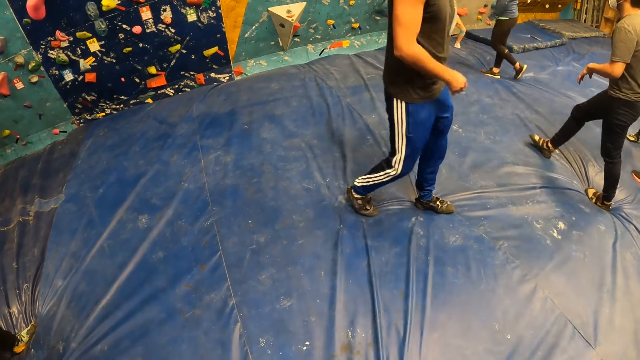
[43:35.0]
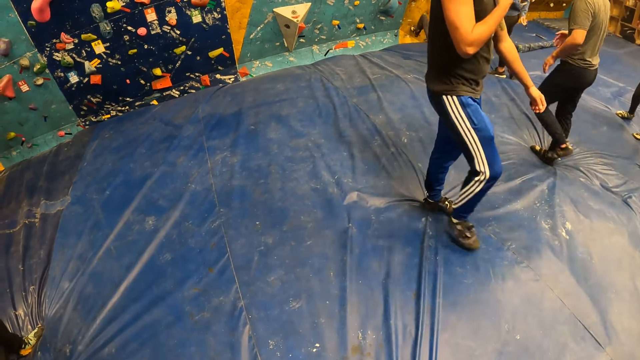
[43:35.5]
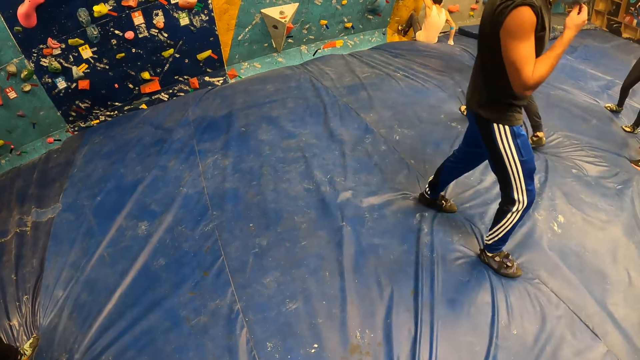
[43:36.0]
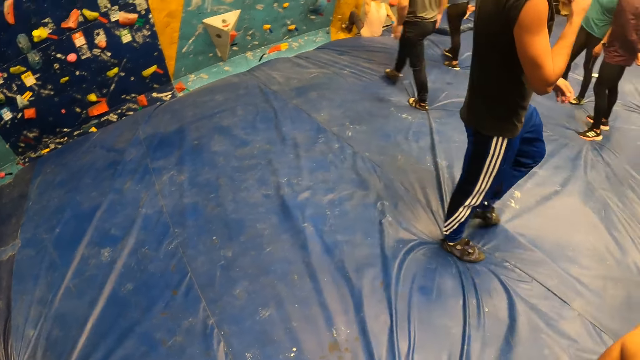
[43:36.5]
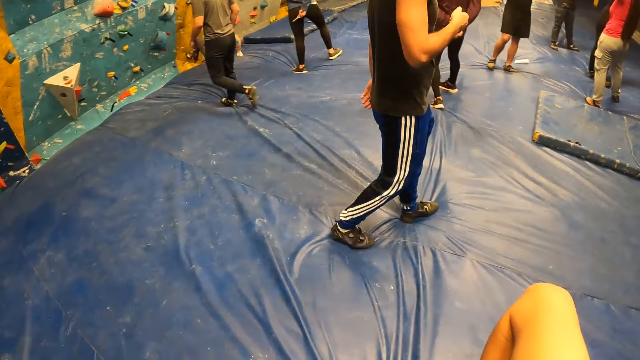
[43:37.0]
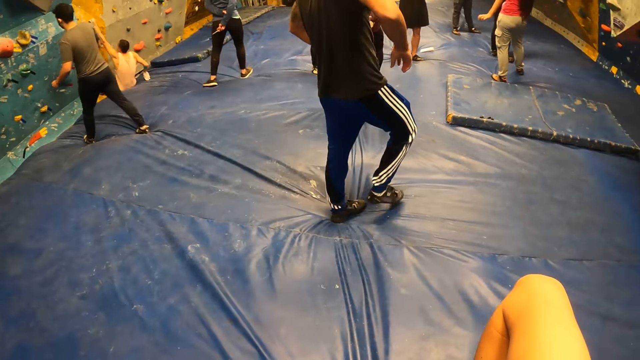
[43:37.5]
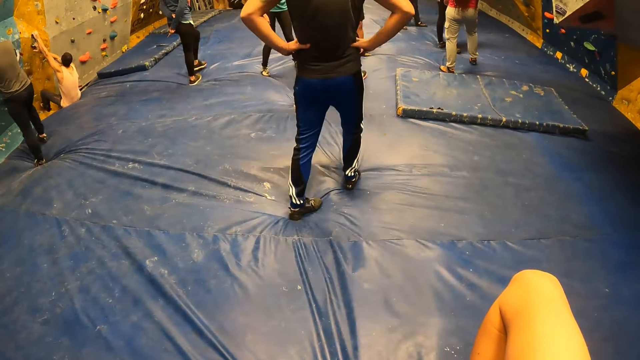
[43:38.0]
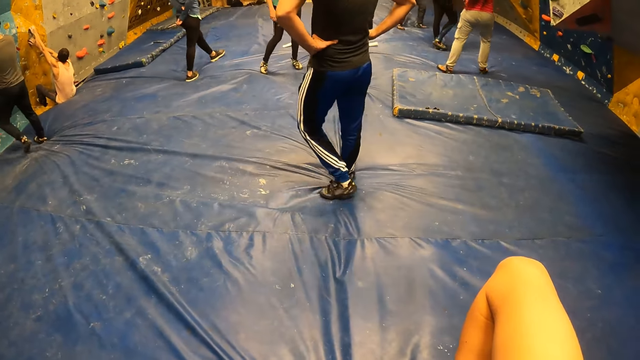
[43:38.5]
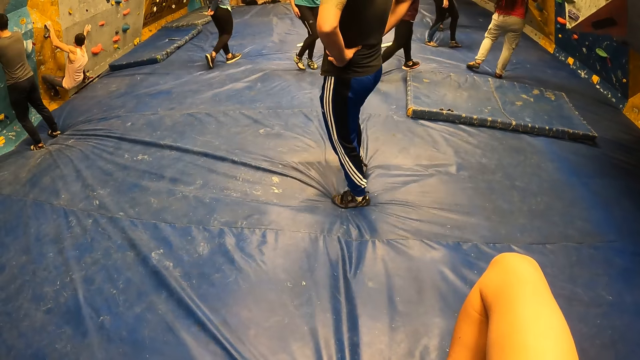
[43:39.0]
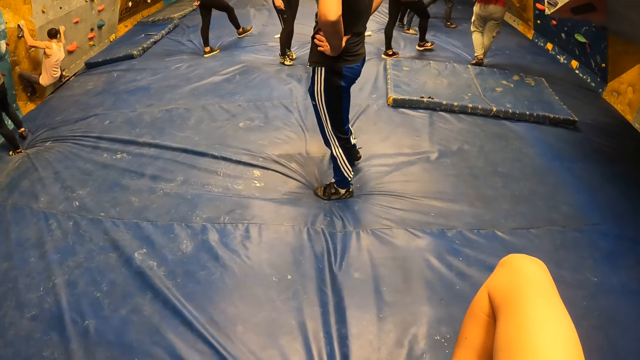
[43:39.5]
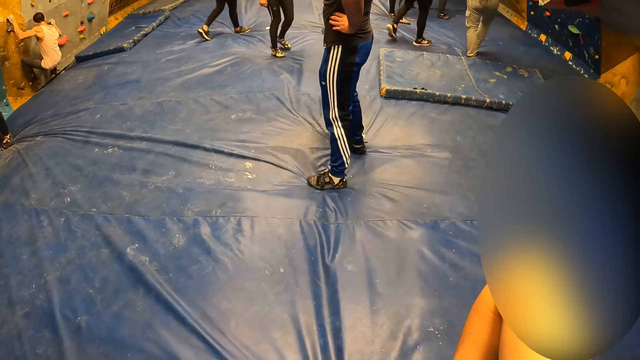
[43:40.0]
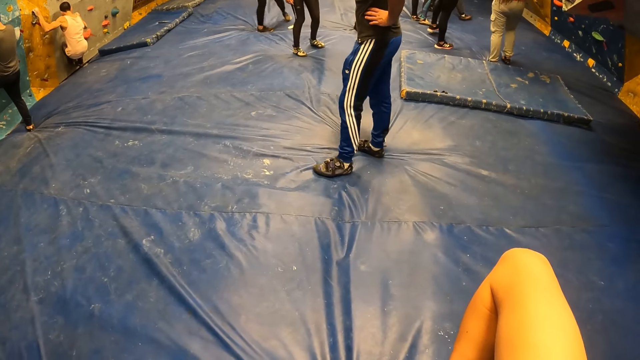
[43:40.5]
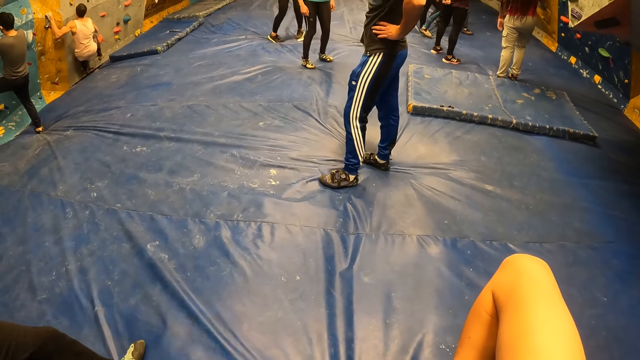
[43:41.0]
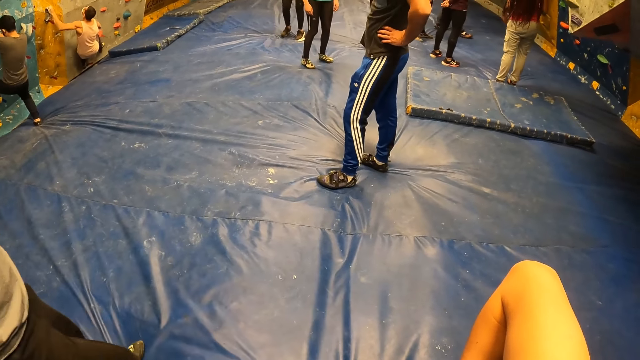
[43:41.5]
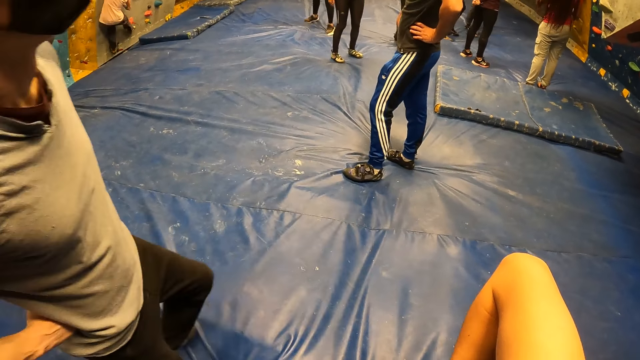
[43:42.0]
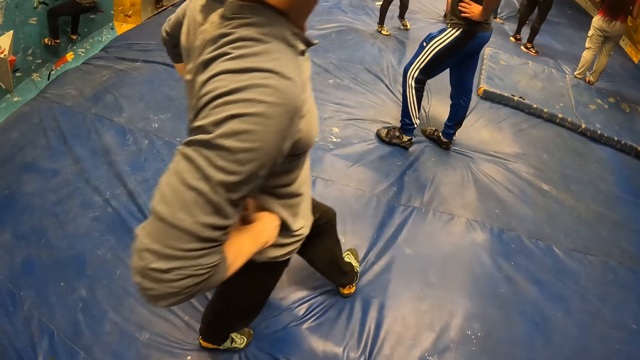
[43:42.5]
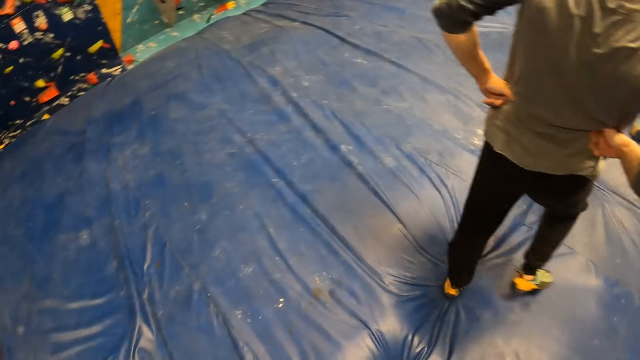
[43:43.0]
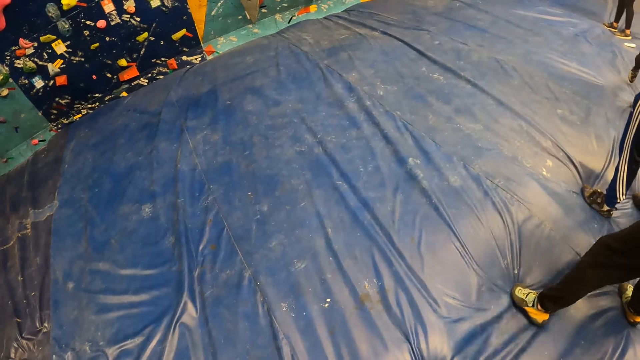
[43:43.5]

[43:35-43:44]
The man climbs the climbing wall with both hands.

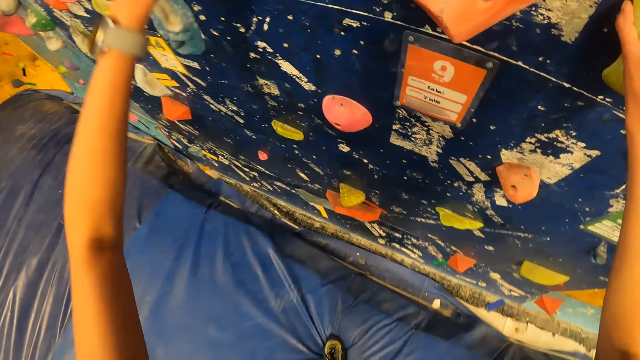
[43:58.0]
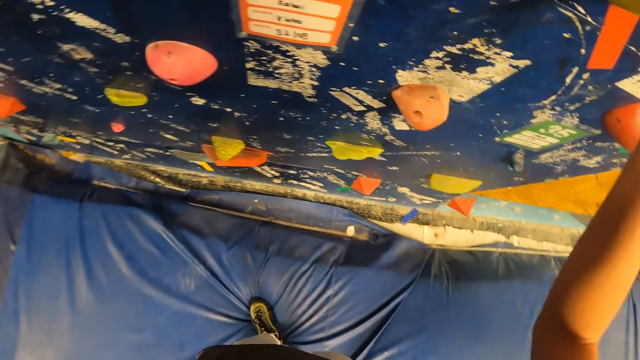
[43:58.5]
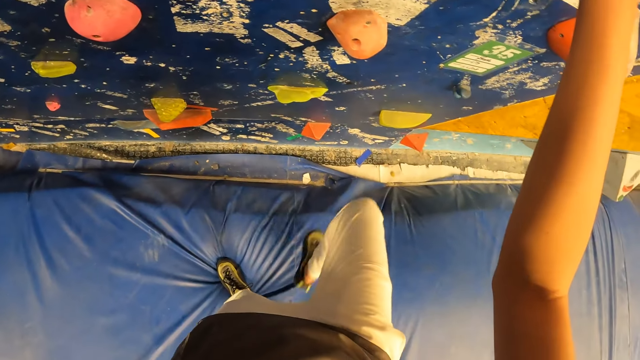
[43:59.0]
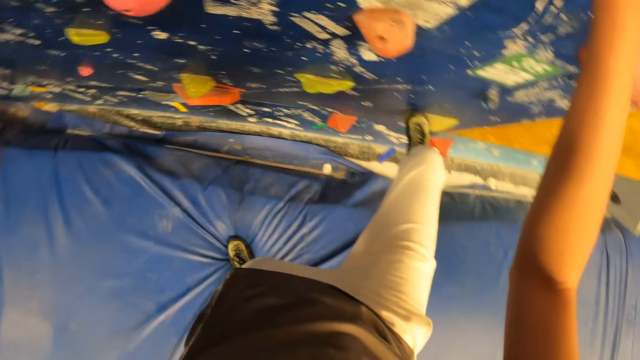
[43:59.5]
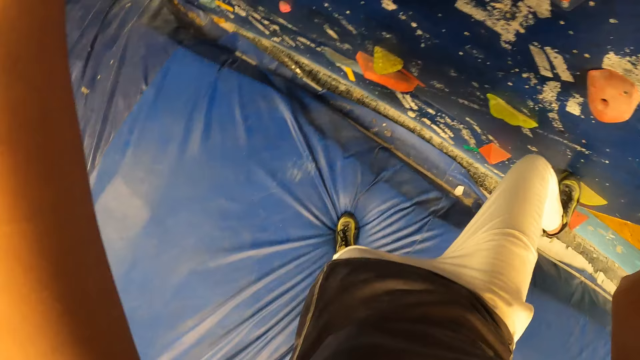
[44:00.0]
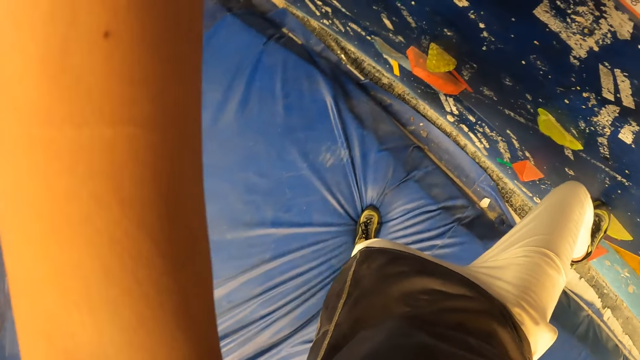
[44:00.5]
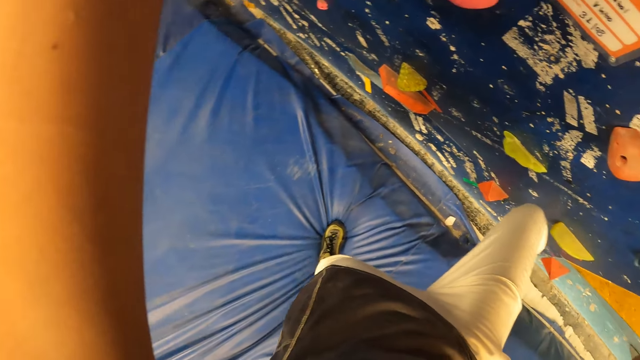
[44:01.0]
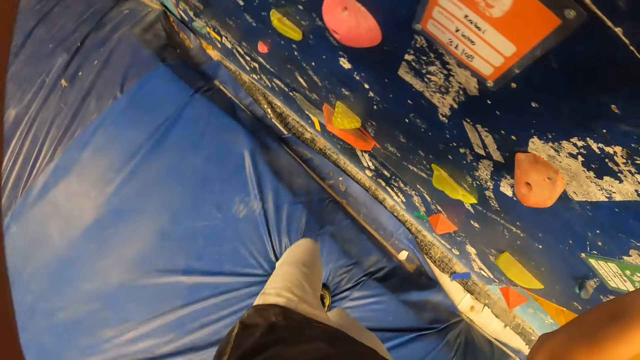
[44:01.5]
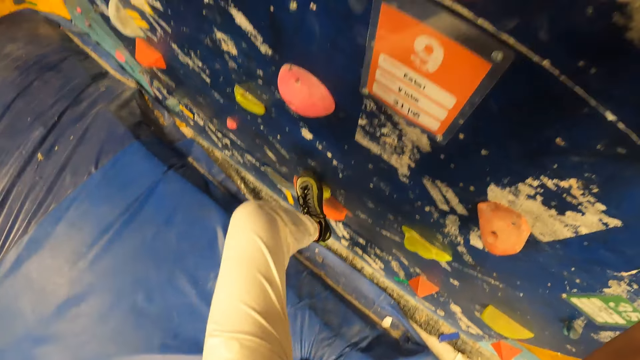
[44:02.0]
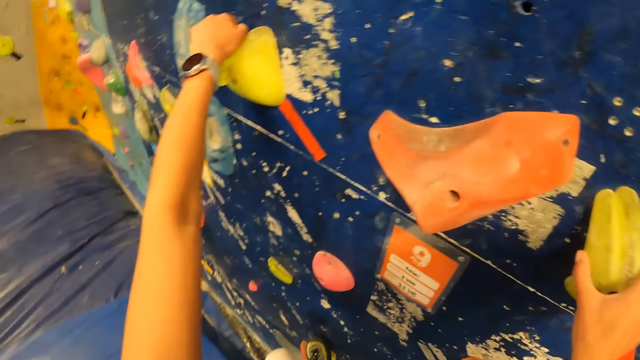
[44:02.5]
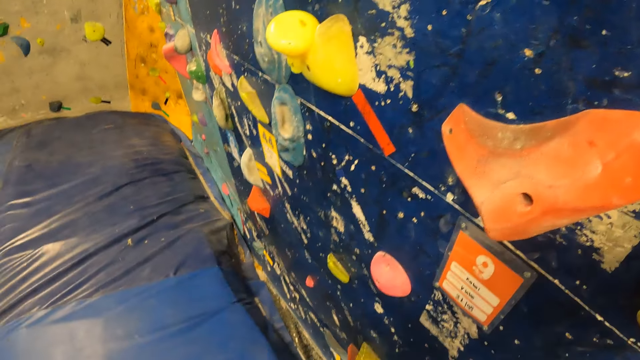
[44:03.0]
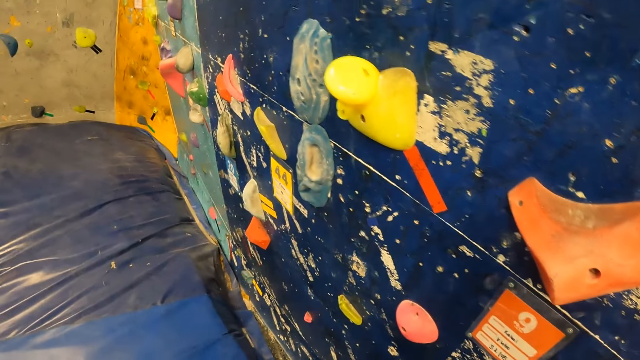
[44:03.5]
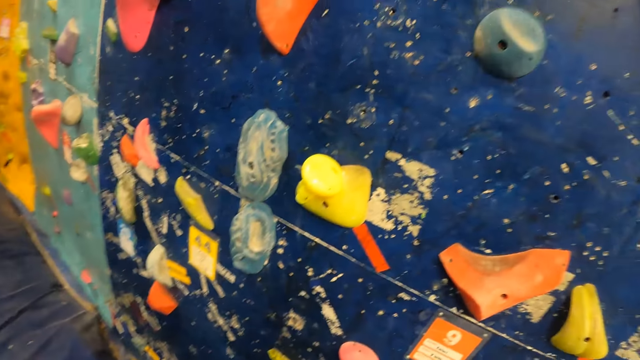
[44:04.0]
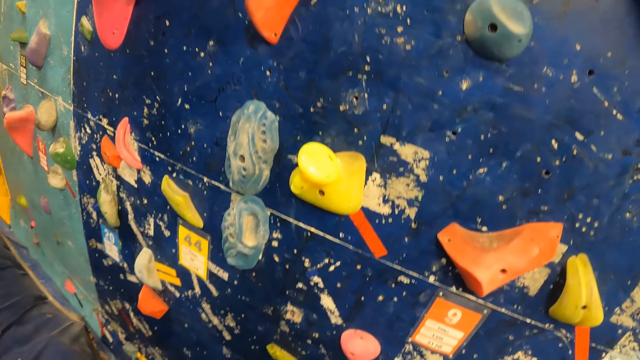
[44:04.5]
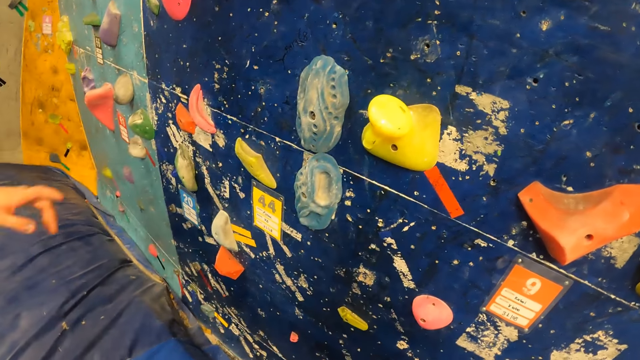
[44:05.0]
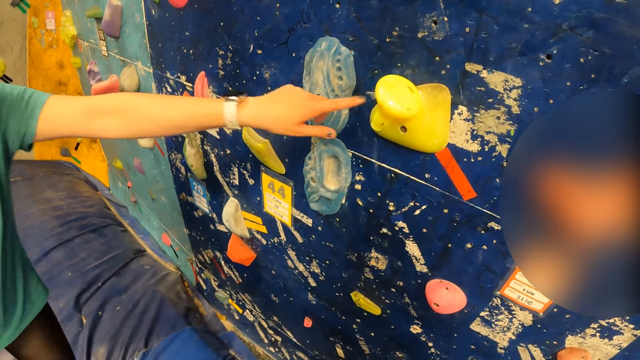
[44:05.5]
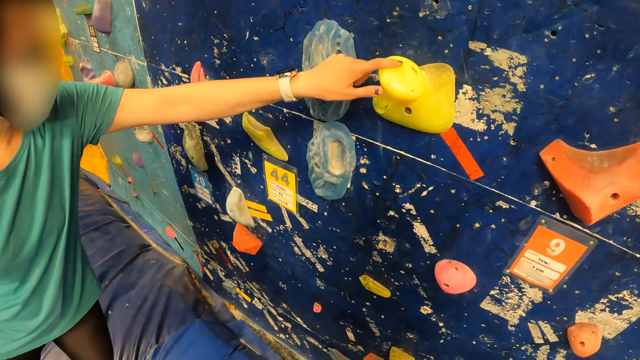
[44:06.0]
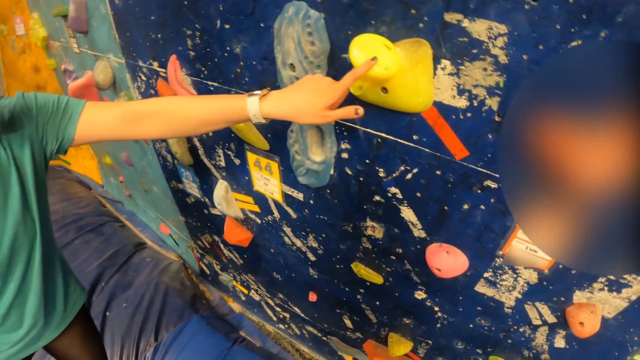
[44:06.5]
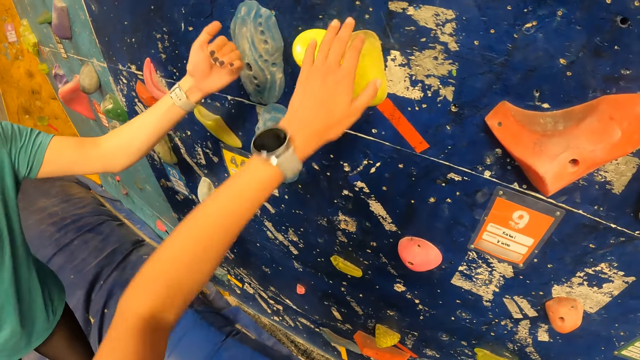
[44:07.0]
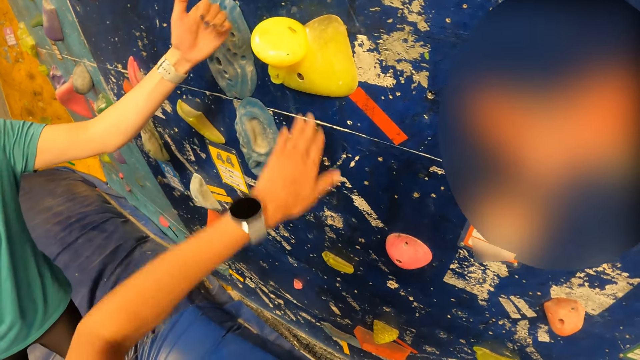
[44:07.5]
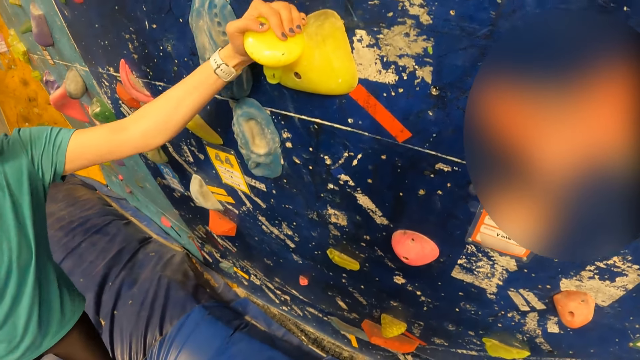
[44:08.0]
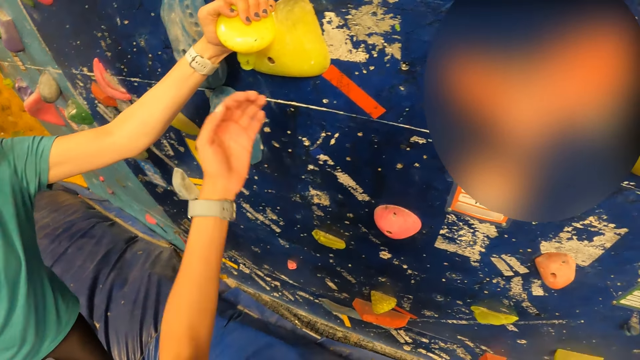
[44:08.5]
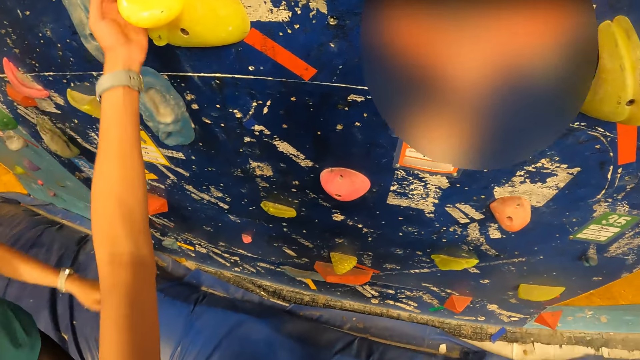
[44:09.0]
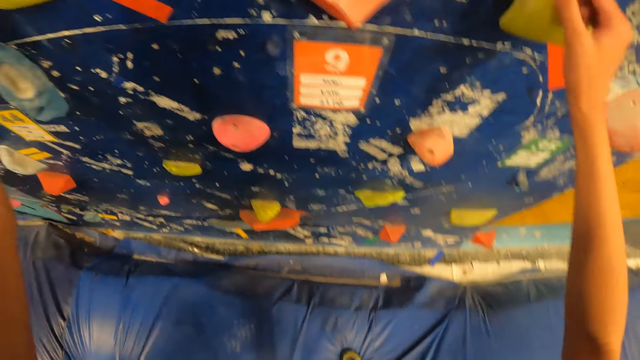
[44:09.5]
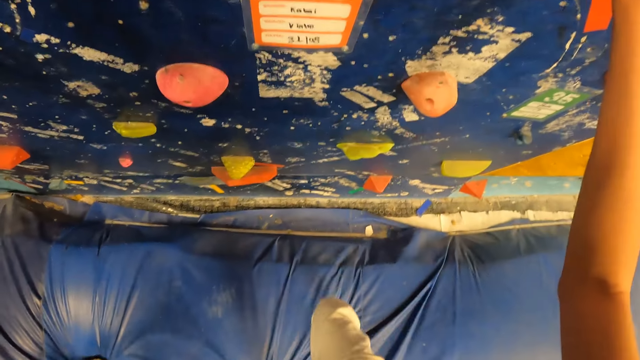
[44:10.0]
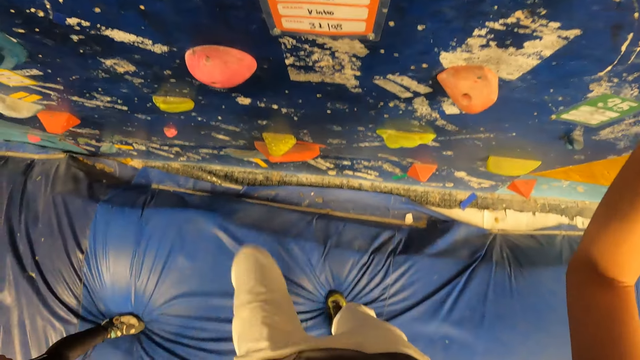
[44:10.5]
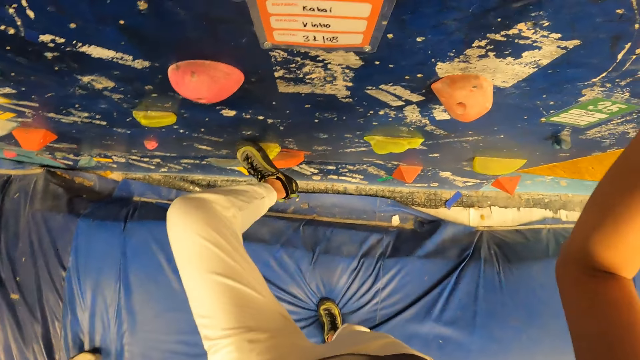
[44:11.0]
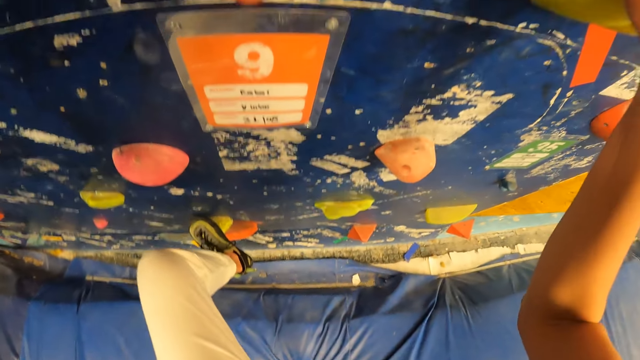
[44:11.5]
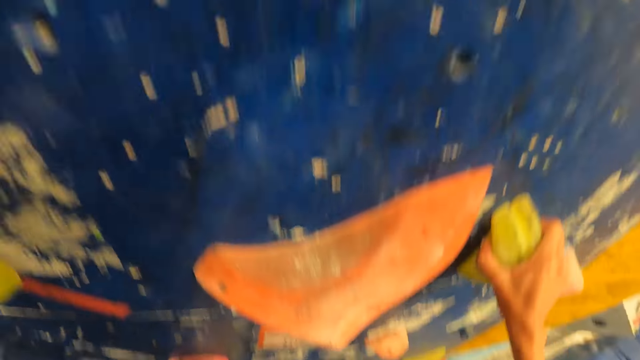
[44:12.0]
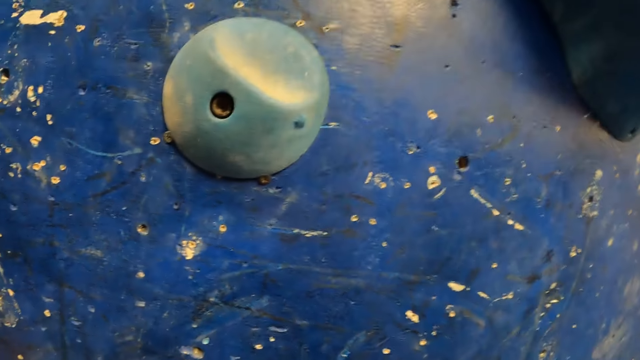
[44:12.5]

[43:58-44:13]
The camera wearer instructs the woman. They look around. The woman interacts with the camera wearer. The camera wearer records video and climbs the climbing wall with both hands.
